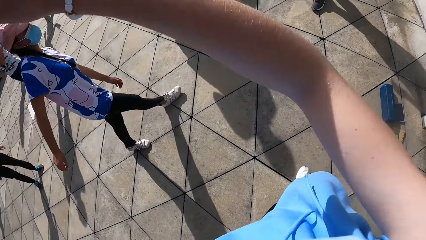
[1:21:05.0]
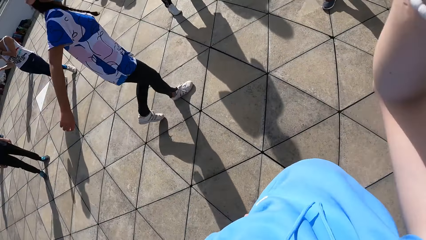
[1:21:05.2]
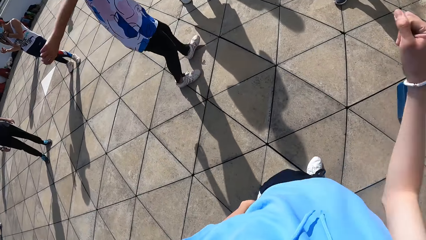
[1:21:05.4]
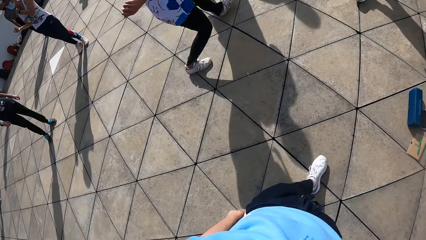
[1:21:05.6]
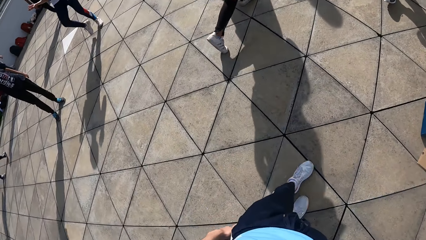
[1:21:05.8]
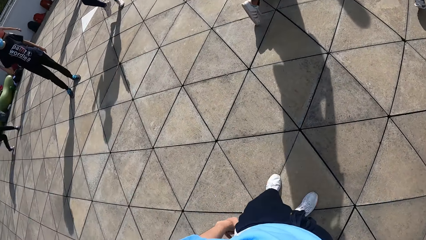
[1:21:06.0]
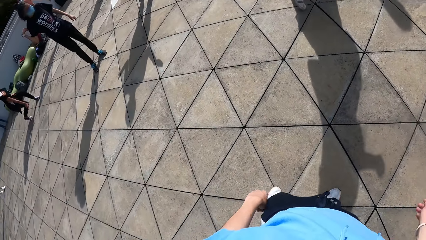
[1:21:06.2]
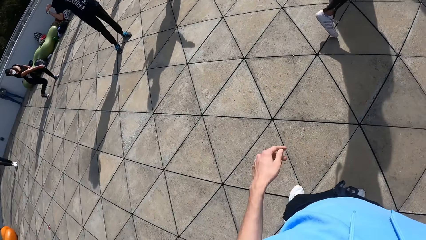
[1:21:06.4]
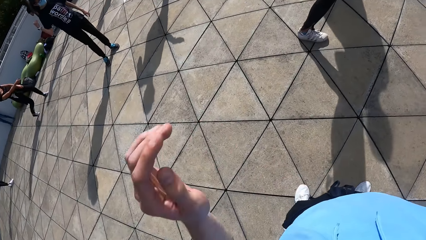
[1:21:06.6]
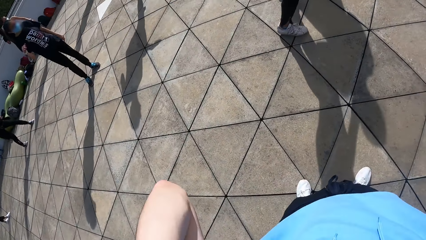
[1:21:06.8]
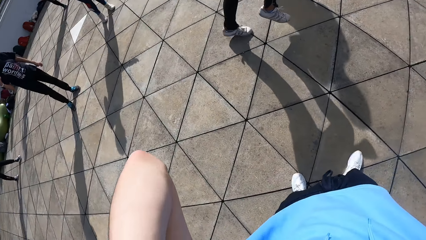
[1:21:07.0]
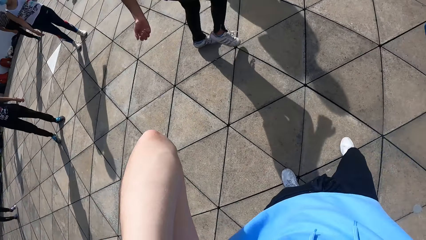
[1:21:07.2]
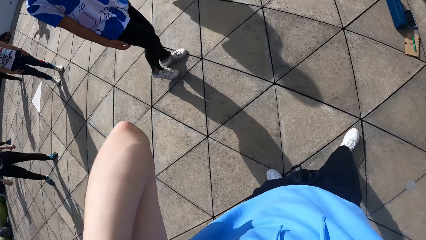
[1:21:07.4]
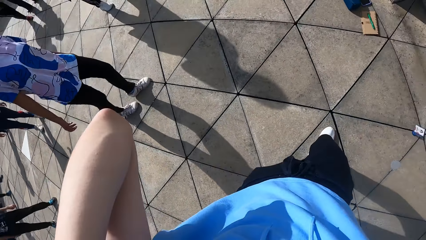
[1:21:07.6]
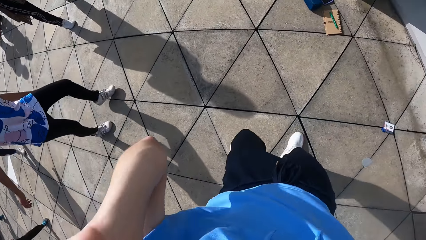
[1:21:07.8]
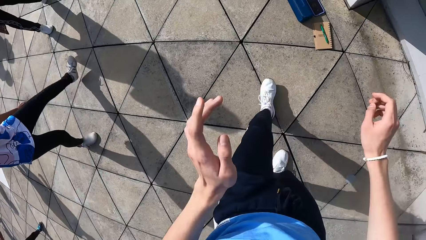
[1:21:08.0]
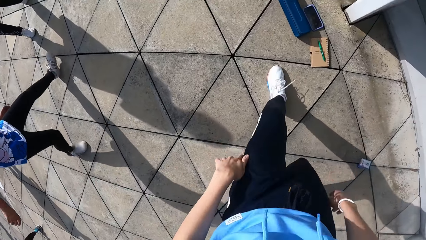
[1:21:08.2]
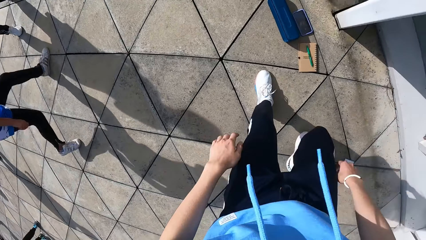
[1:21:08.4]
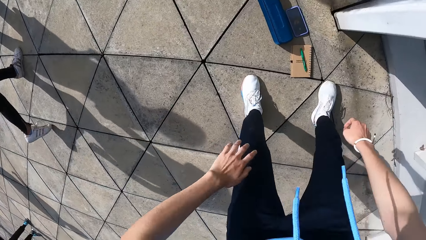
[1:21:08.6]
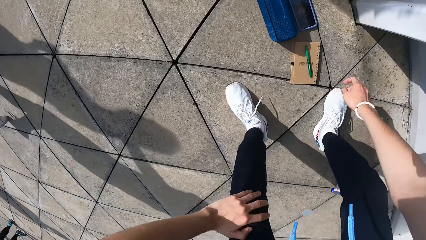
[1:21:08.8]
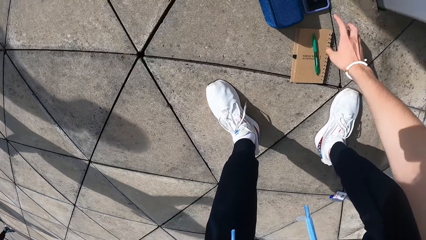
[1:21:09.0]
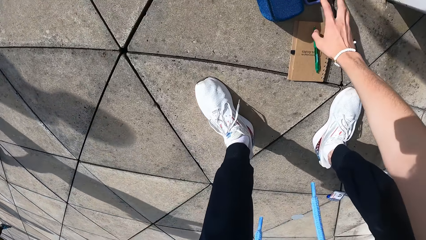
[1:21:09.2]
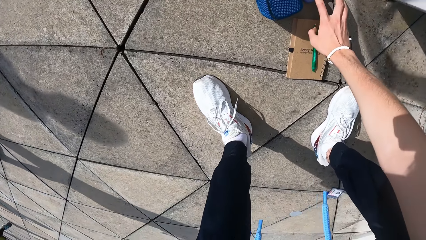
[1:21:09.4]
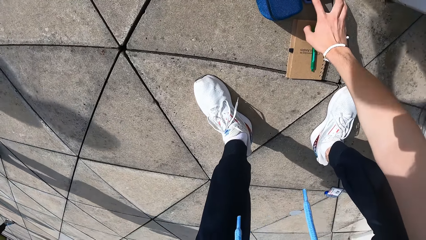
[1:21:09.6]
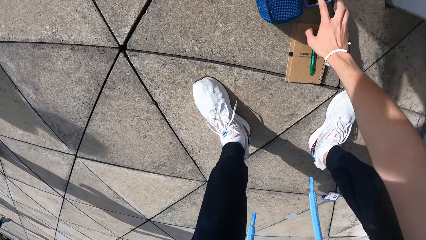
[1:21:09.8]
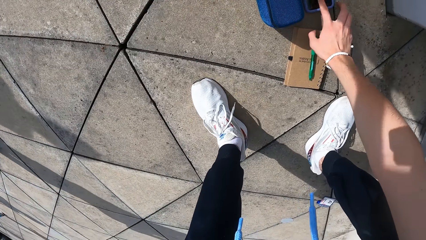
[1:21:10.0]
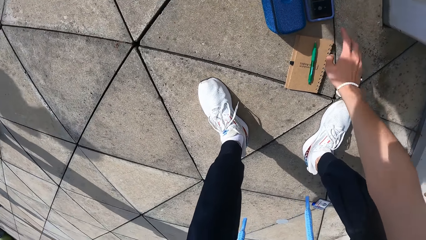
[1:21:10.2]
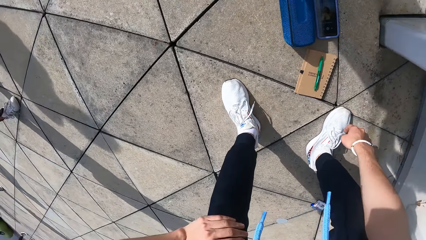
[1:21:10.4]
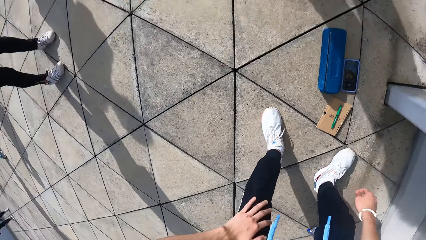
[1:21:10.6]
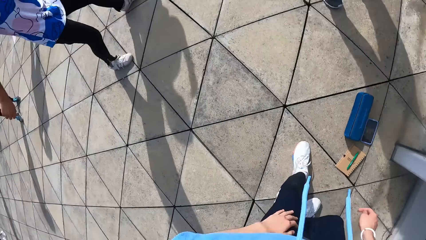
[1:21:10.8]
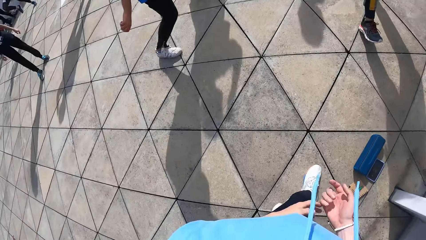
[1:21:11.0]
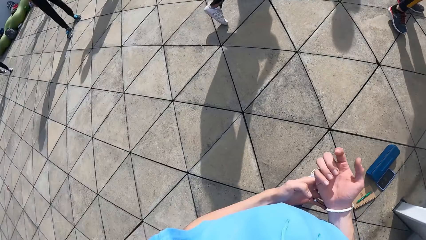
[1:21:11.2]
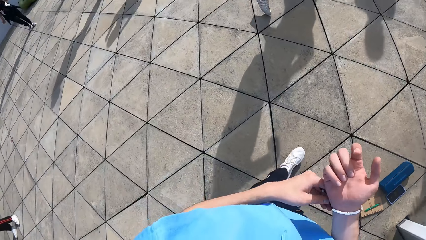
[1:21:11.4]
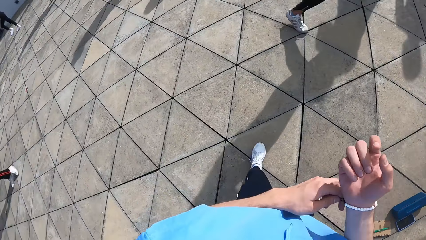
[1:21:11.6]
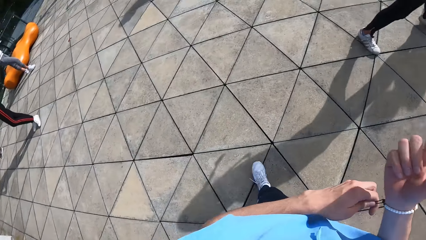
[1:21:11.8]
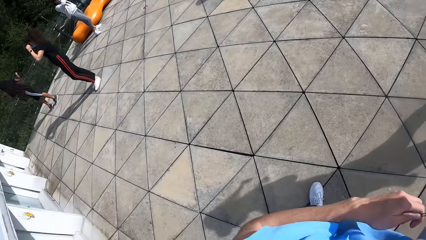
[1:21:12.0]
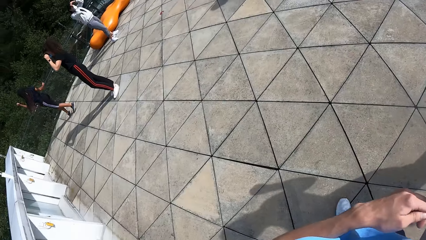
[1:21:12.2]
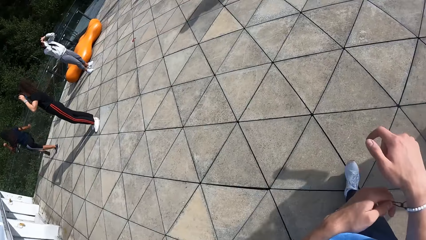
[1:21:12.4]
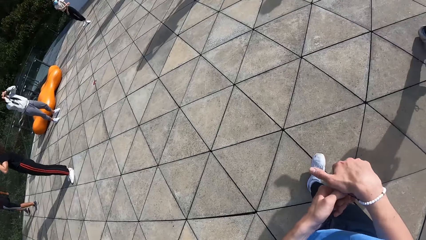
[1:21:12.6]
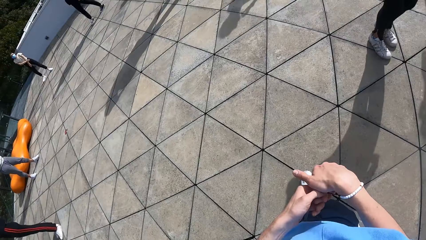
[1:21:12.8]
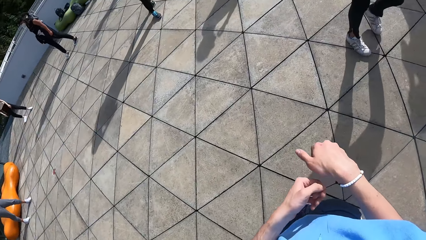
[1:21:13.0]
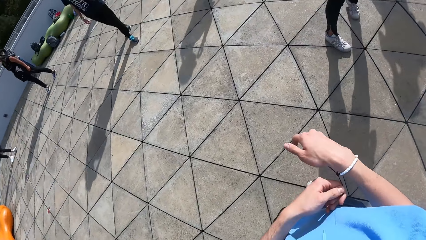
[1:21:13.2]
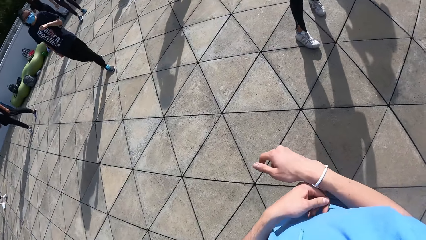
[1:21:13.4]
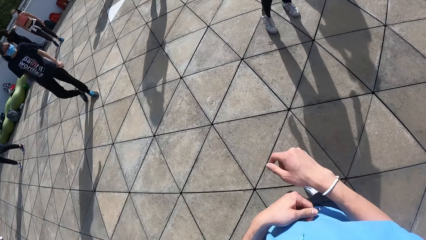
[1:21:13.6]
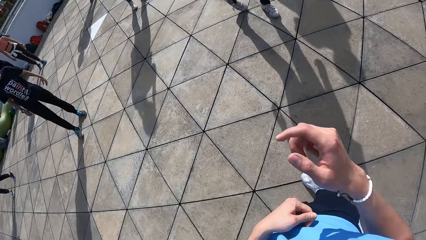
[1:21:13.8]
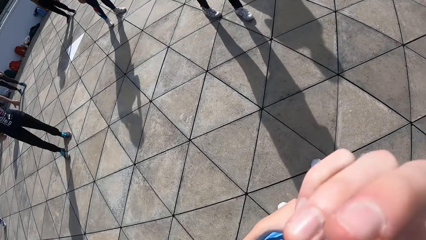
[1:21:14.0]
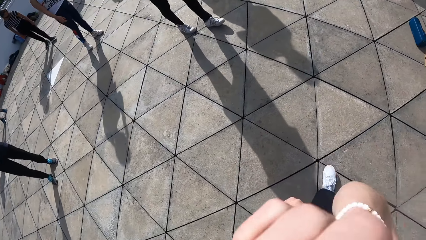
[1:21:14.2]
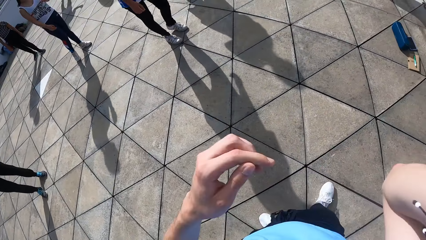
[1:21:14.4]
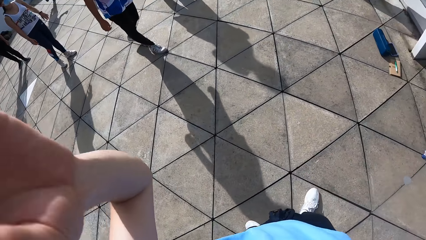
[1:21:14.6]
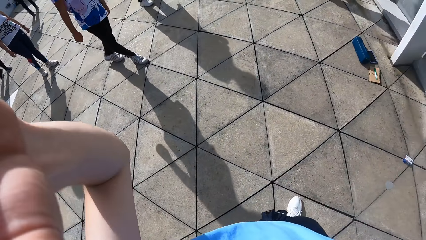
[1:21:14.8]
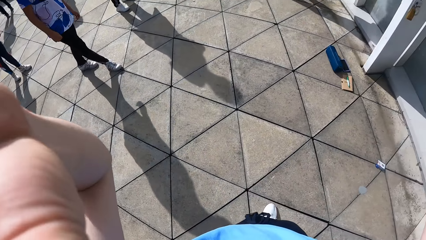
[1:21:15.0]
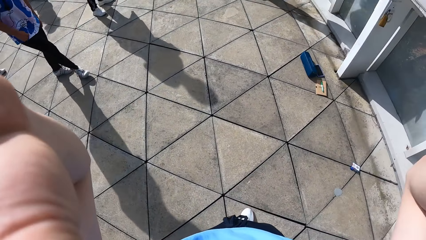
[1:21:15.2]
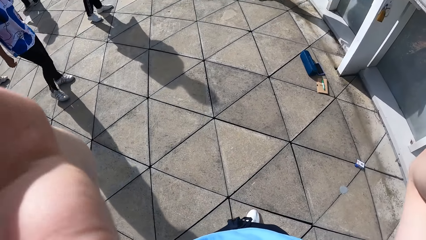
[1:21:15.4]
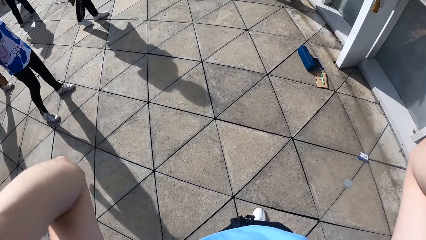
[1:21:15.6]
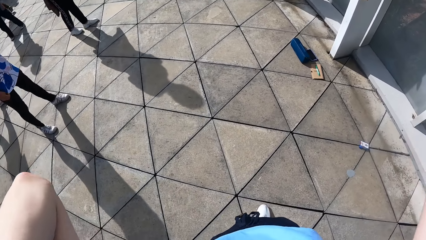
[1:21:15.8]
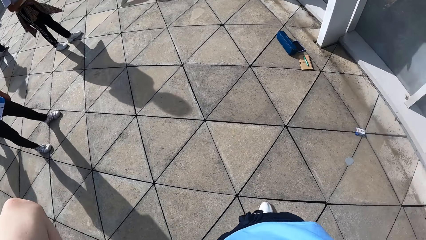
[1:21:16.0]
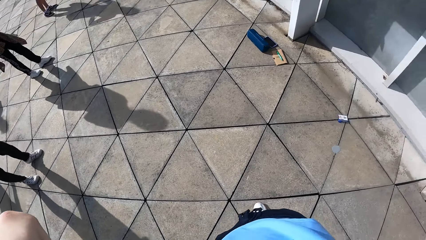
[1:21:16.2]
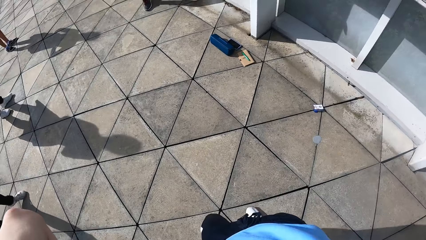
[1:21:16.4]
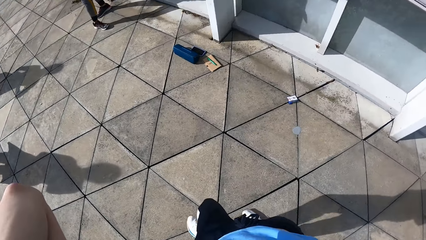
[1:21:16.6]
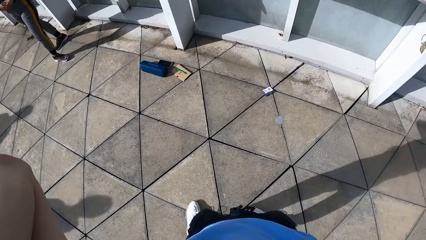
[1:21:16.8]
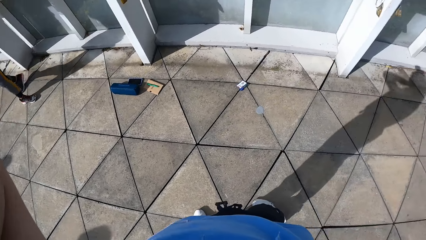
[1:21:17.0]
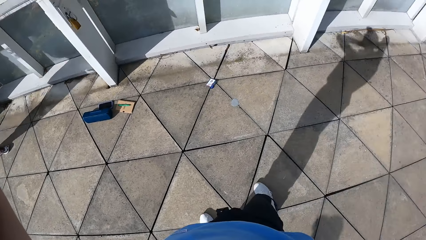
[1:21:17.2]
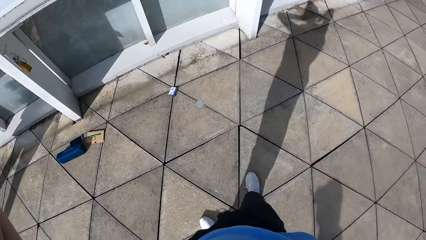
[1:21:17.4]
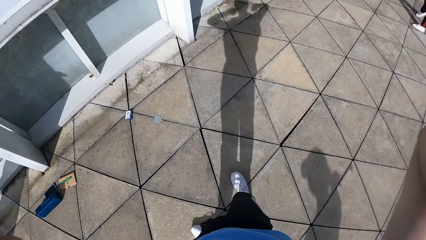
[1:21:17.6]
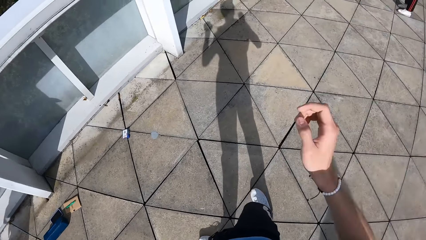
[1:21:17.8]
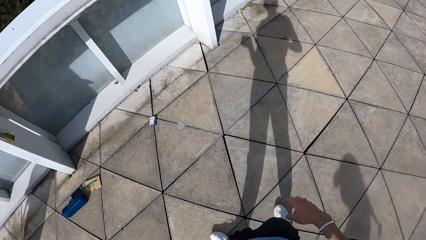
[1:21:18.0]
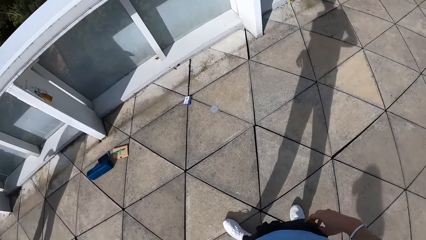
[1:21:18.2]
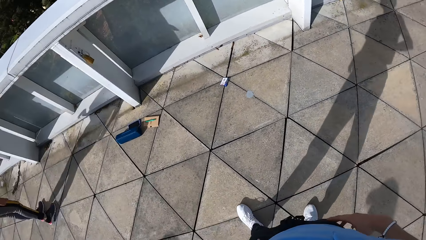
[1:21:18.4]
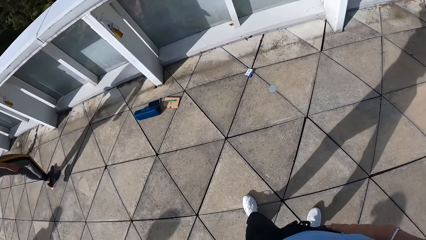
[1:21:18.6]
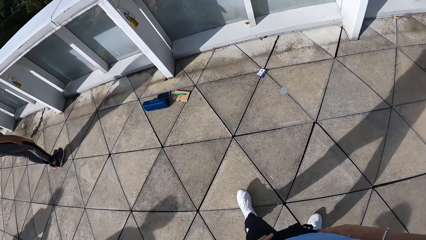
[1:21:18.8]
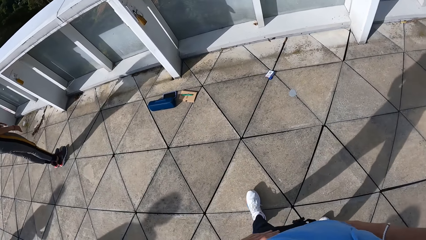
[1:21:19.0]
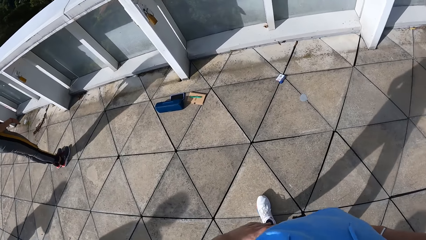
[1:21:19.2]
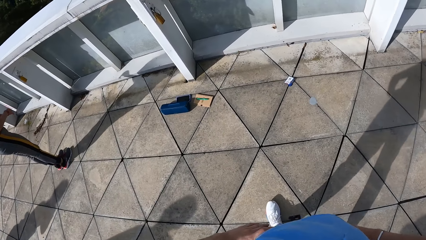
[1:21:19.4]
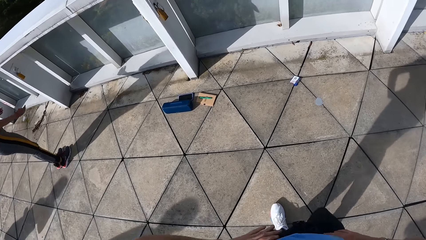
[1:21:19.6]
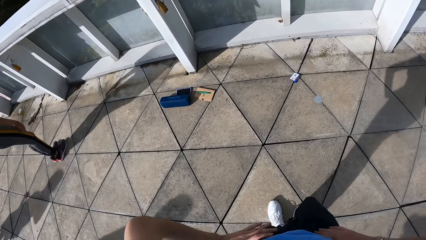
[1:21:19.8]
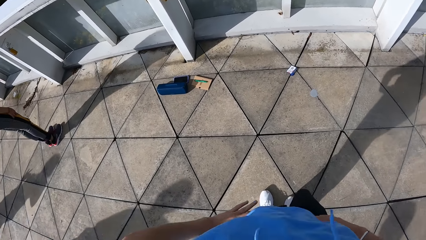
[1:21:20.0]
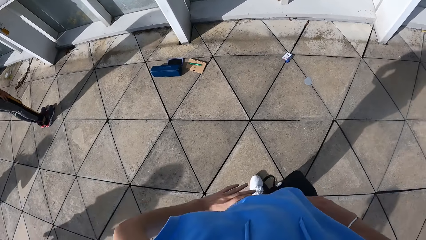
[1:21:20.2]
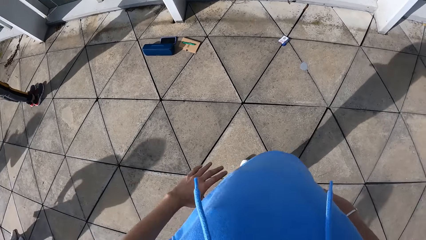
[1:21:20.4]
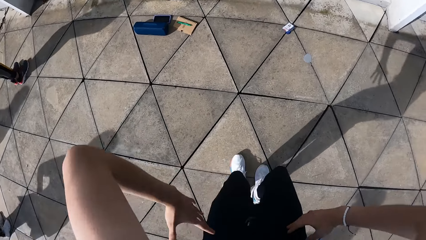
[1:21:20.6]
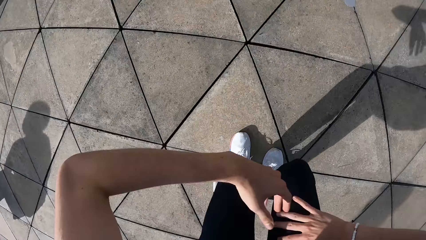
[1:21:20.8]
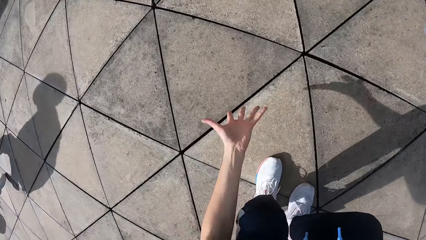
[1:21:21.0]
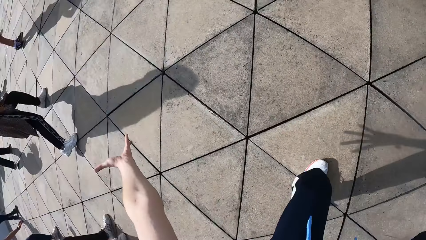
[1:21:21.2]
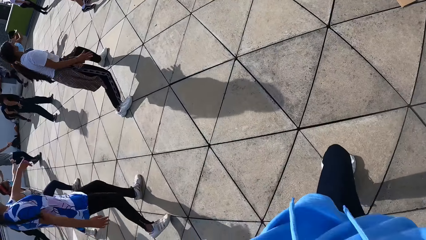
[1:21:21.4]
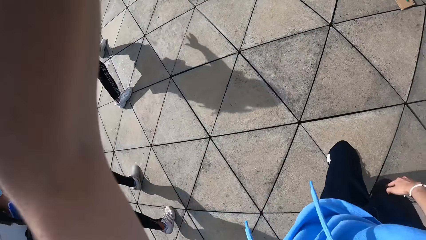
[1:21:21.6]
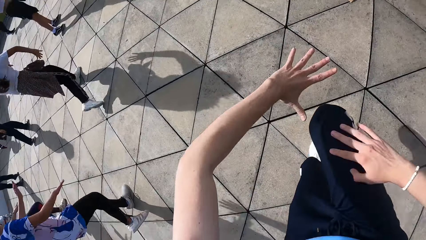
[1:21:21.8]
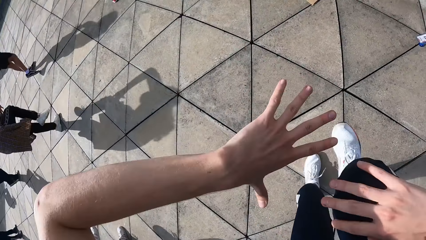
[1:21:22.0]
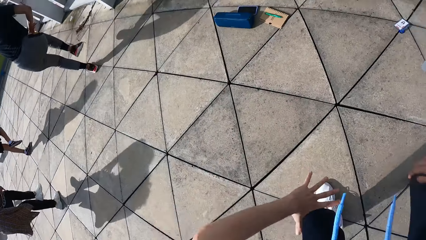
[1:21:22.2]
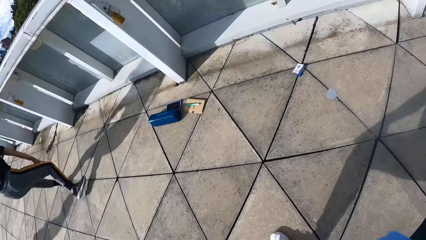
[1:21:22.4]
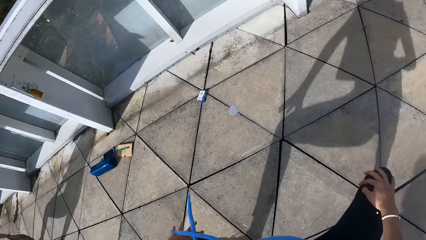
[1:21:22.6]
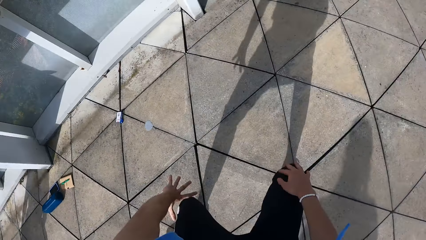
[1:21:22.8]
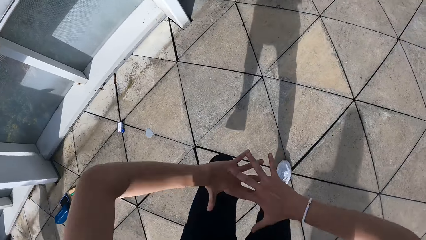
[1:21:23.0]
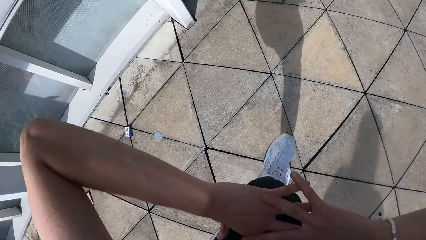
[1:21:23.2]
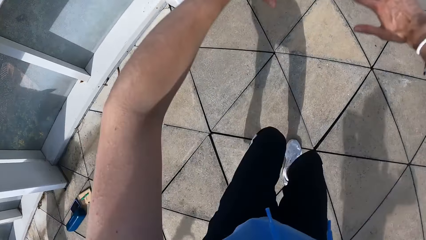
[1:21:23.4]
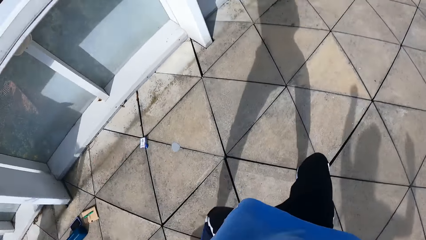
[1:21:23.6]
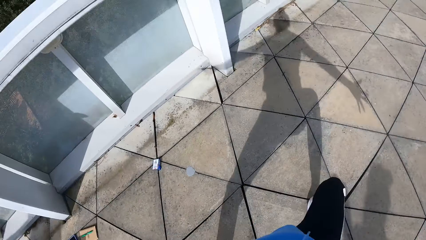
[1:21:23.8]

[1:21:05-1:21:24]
The camera wearer moves around. He operates the phone on the floor with his right hand. He adjusts a bracelet on his right hand with his left hand. He moves his hands. He touches his face with his right hand. He touches his face with both hands. He adjusts the camera. He dances with both hands.
